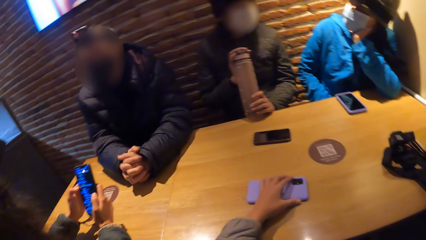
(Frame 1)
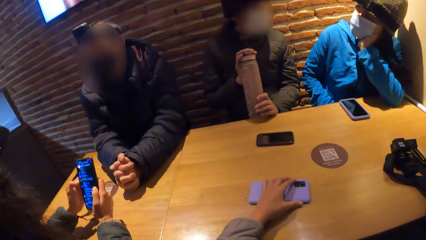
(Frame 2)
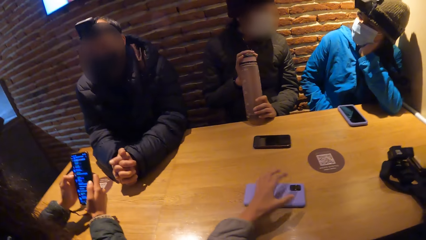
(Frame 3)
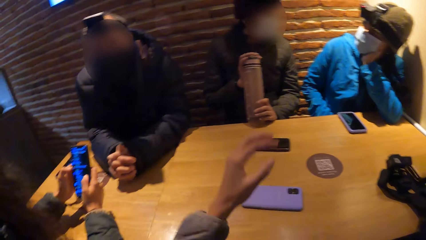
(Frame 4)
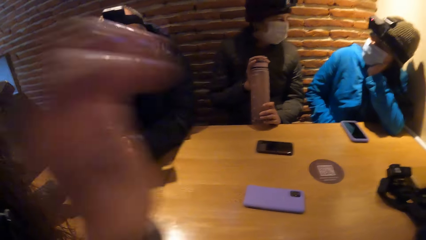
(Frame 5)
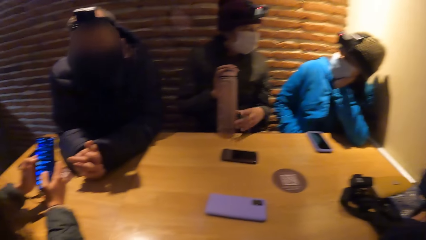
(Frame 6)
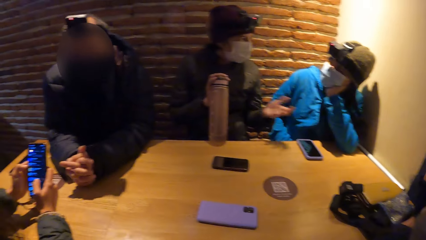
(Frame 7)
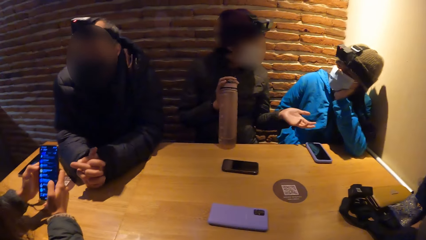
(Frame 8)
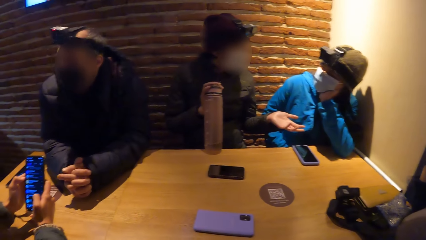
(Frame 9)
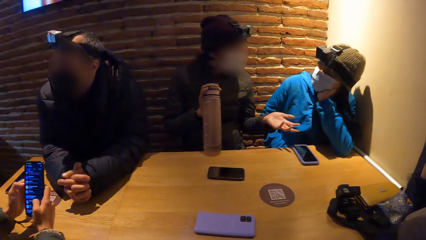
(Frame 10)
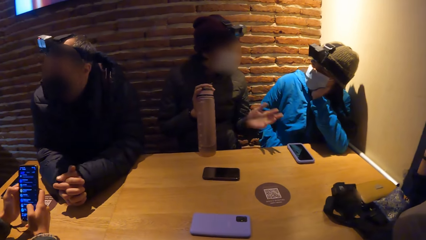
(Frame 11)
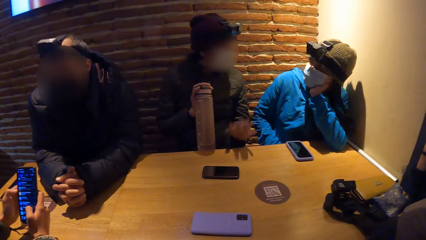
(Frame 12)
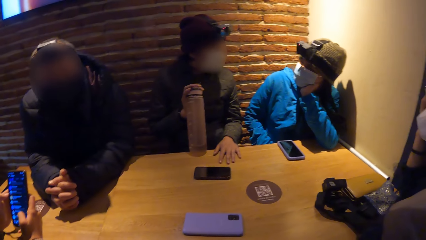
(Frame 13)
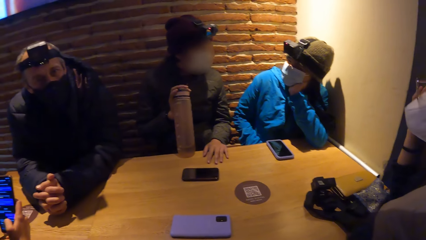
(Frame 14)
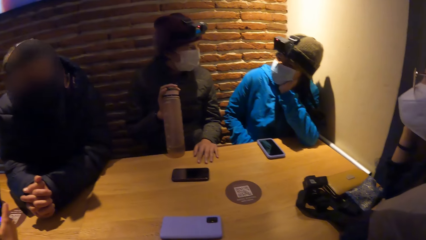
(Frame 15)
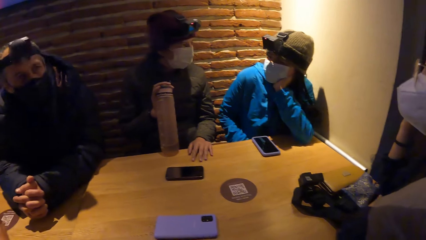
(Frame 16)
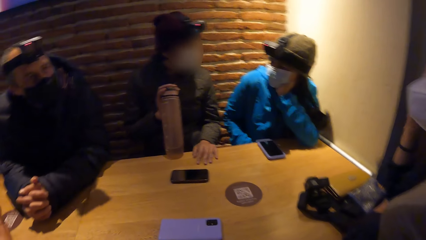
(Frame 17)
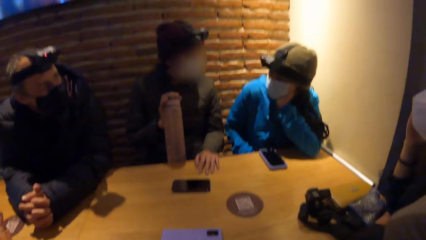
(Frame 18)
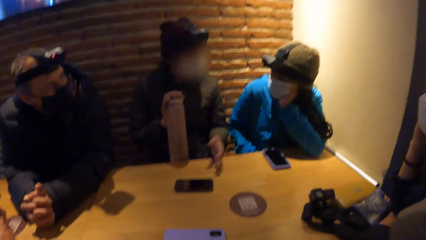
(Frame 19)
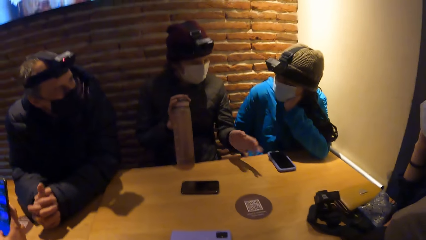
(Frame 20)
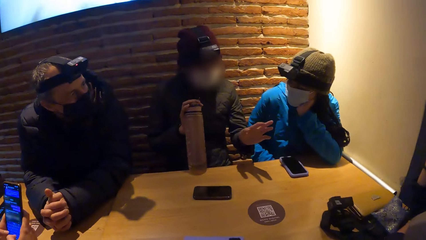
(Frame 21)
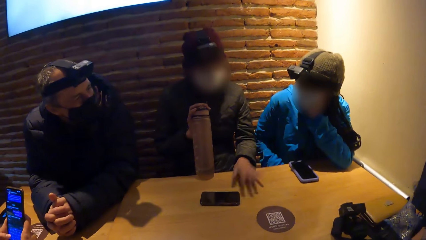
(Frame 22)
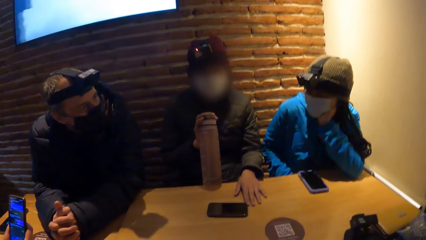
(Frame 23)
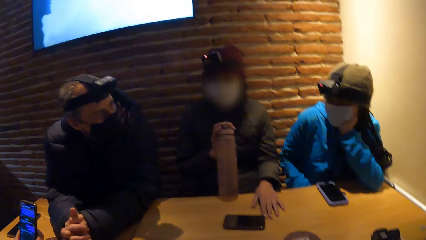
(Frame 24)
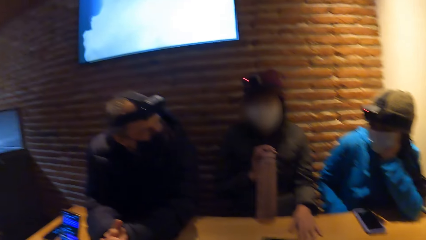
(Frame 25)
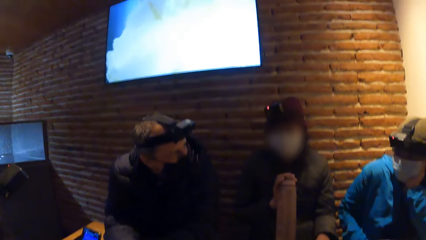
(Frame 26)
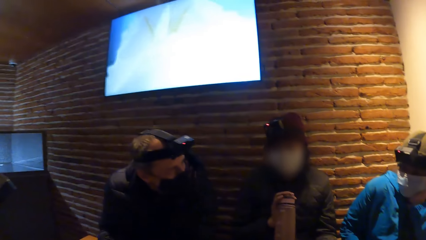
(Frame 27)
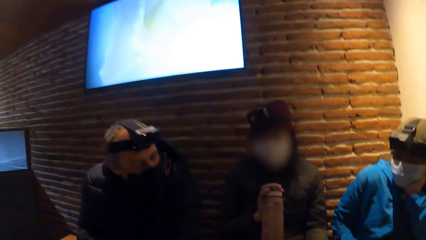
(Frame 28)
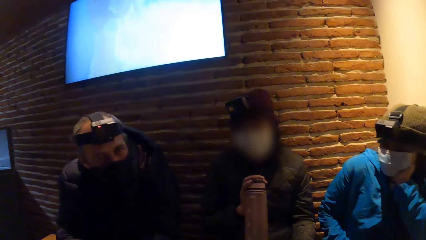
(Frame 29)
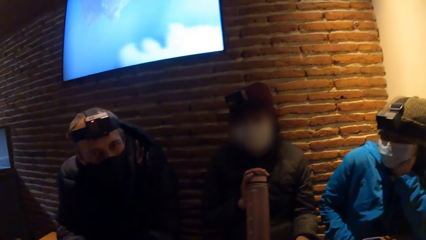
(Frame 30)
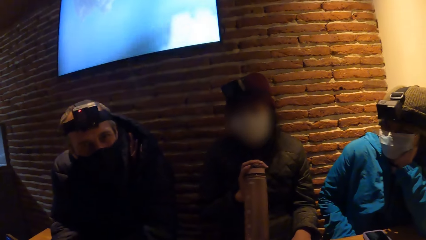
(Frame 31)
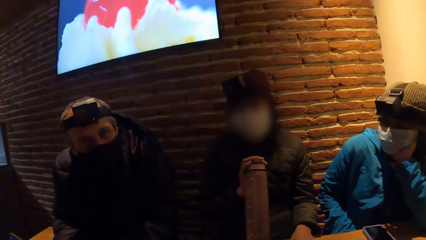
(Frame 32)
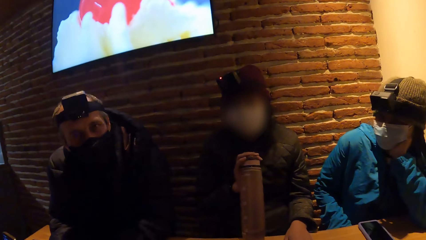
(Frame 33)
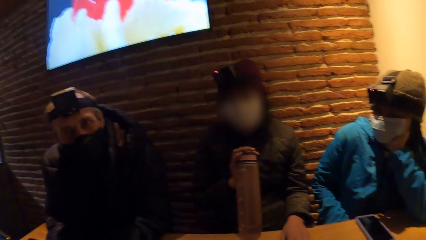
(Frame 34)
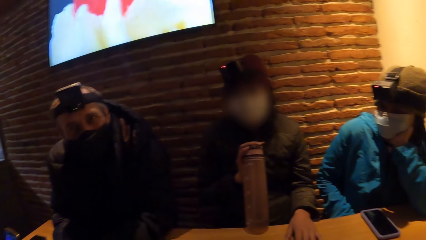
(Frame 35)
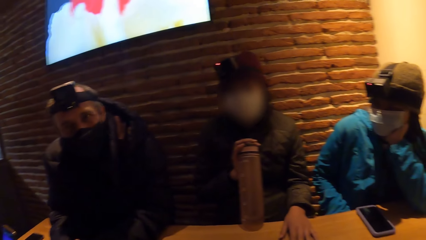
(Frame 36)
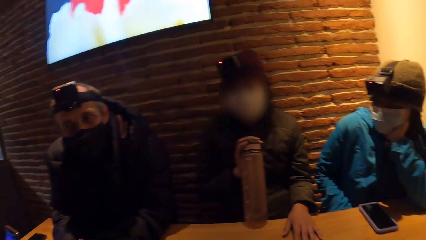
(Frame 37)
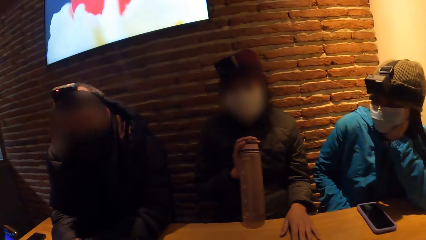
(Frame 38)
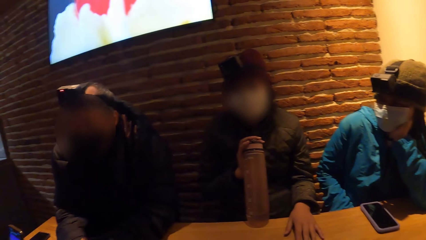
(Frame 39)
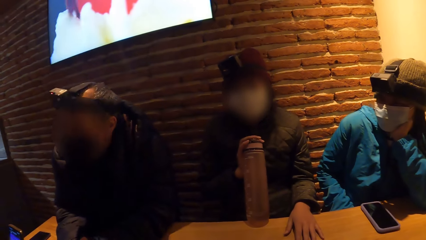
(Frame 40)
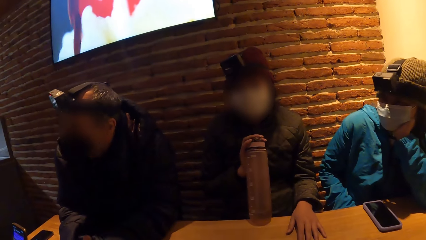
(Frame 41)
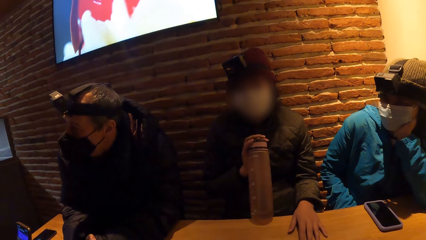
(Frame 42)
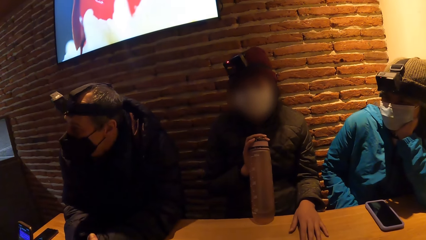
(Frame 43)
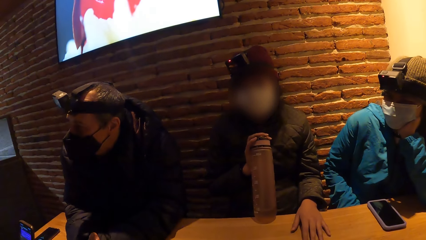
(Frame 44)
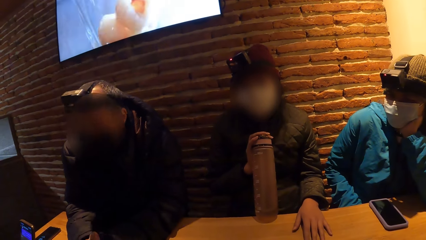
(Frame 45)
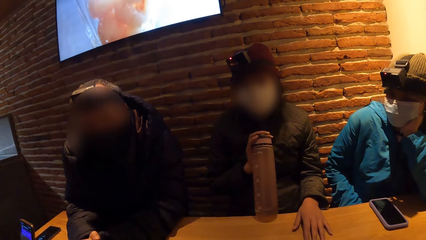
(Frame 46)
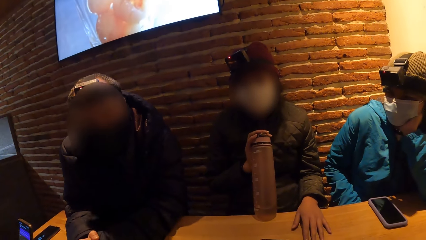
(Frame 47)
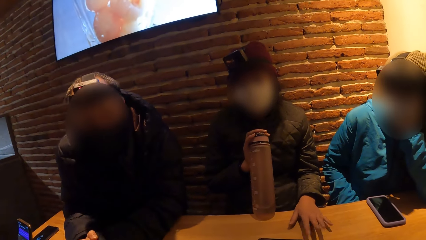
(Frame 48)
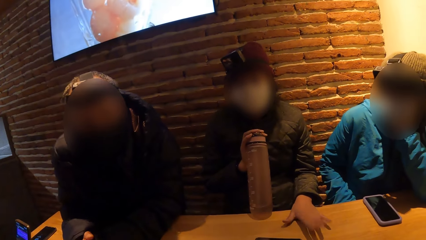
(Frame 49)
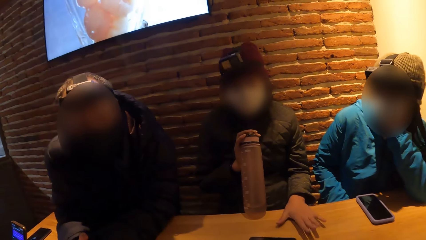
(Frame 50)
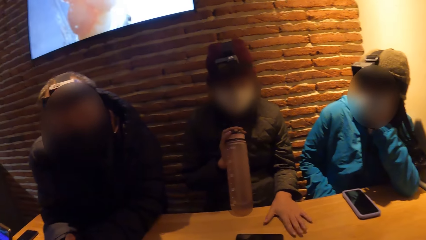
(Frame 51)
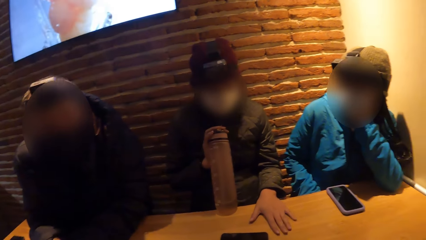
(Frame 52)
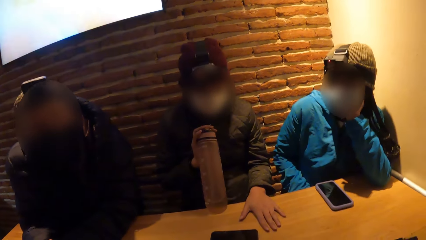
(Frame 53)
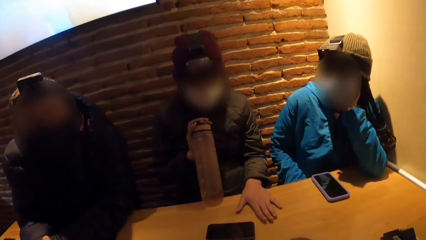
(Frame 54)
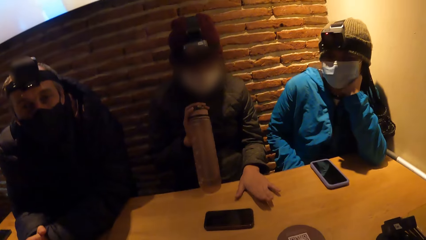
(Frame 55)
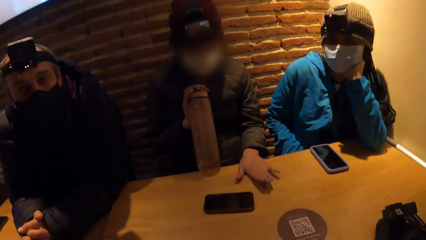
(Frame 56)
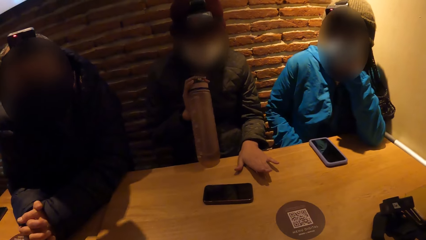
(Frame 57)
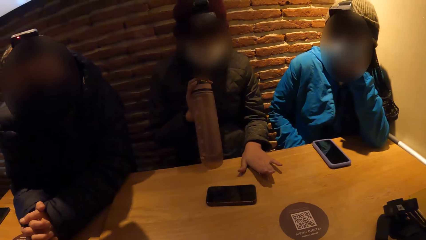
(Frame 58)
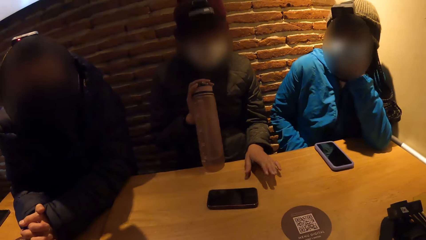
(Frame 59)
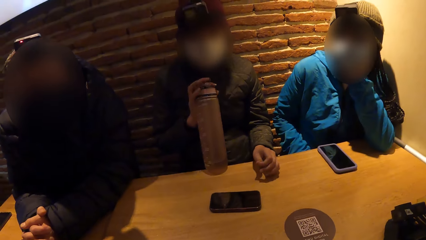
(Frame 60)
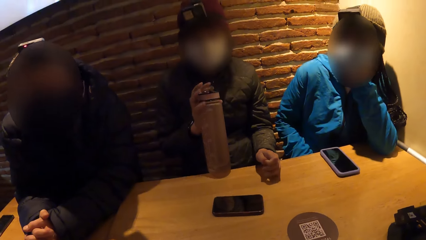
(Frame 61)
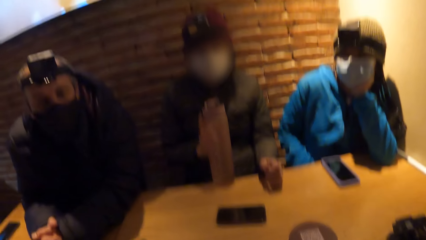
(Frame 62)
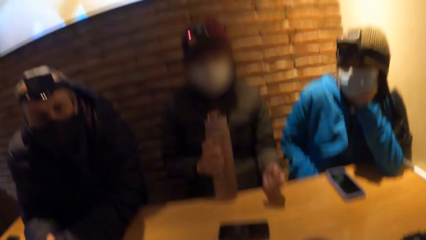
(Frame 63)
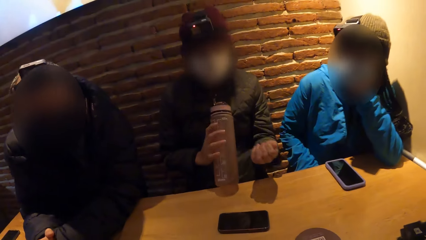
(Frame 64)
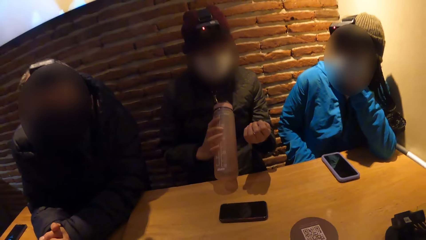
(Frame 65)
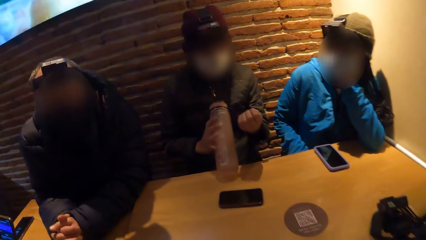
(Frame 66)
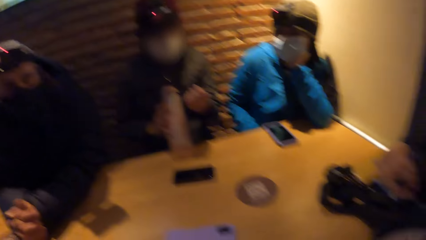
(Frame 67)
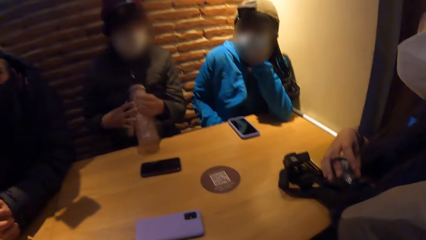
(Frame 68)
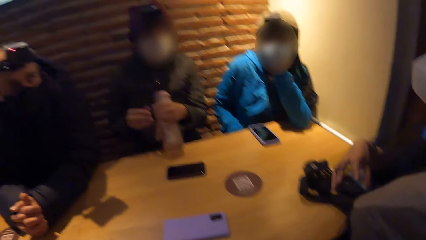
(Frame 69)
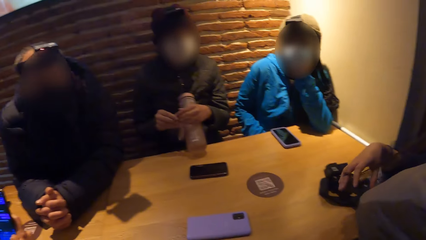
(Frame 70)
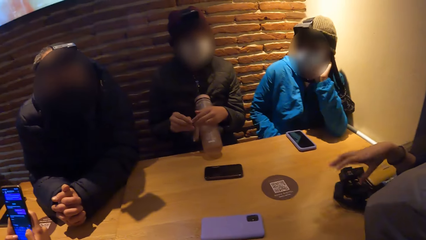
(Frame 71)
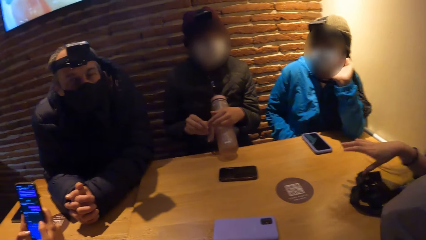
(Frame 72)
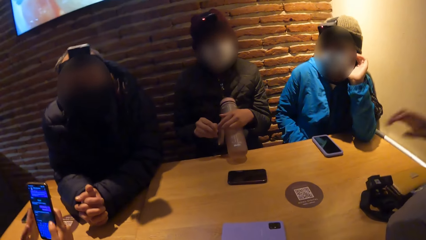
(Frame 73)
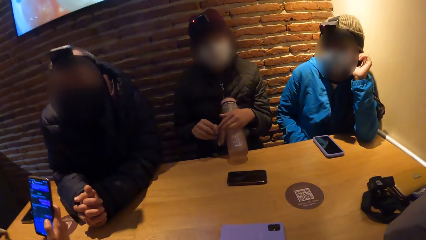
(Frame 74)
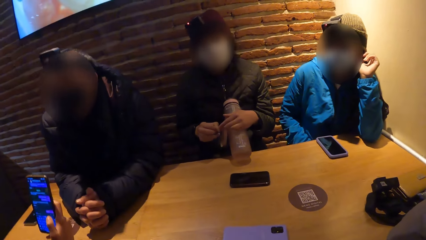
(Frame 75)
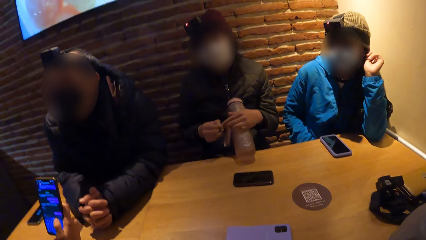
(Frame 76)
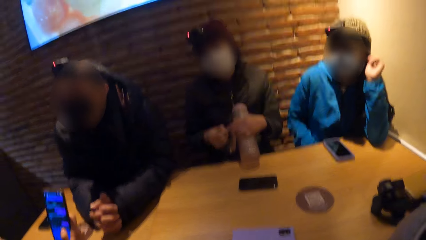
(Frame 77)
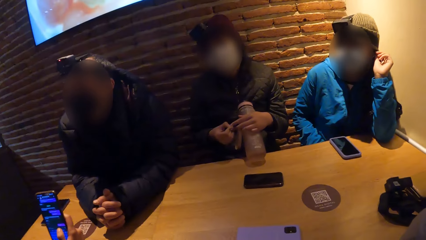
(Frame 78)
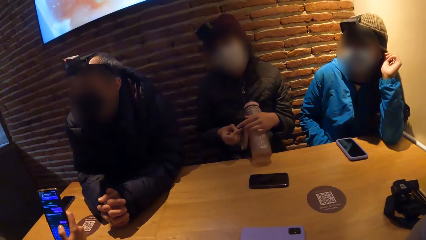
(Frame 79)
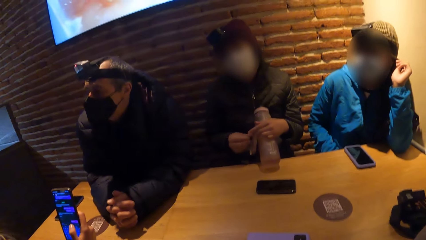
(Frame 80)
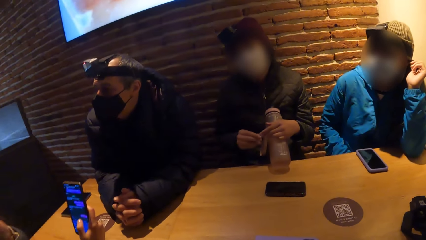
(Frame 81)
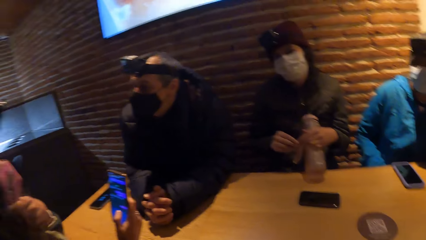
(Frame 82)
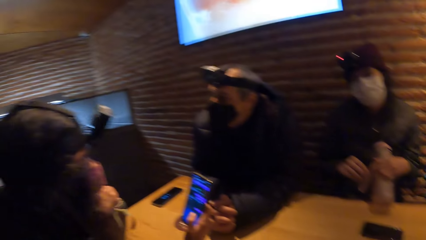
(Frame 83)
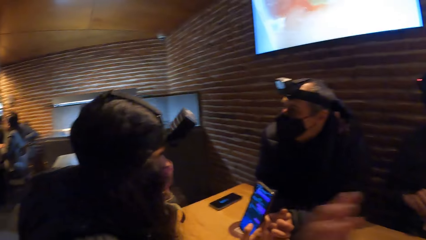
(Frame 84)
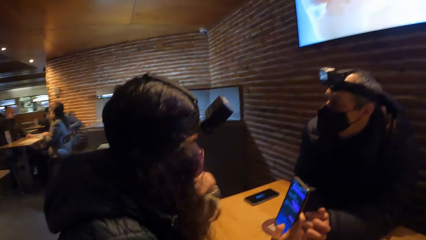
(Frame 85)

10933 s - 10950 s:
A woman interacts with another woman. The camera wearer touches their head. The first woman gesticulates with her left hand. A person interacts with the camera wearer. The first woman leans the water bottle in her right hand on her body. The first woman touches her left hand with her right hand.
